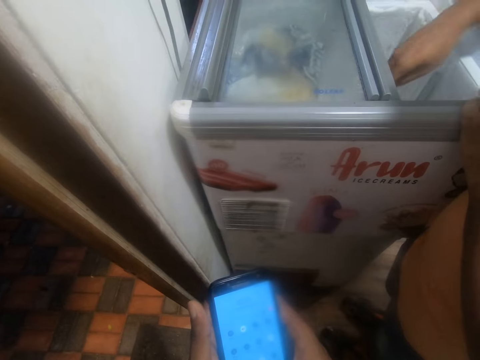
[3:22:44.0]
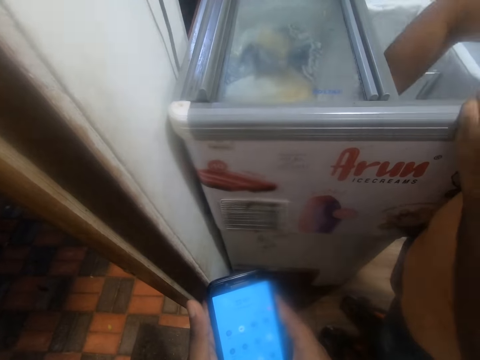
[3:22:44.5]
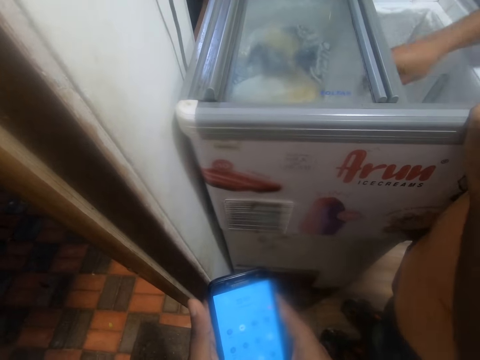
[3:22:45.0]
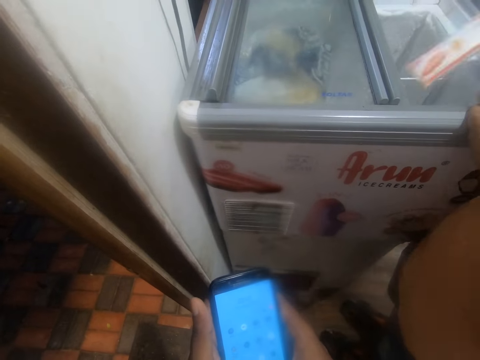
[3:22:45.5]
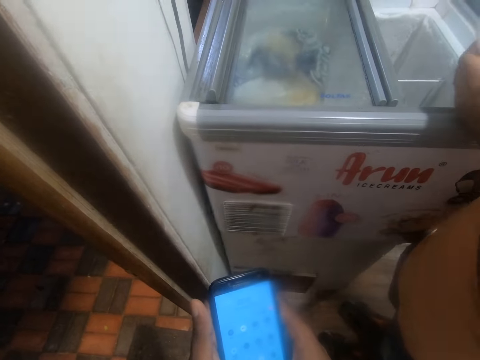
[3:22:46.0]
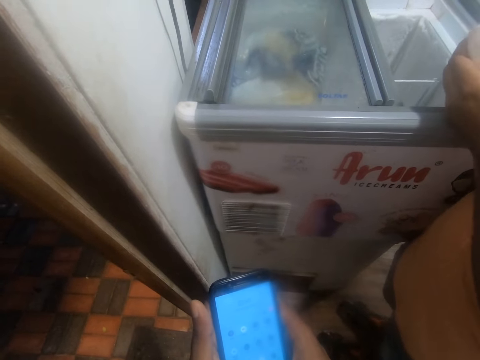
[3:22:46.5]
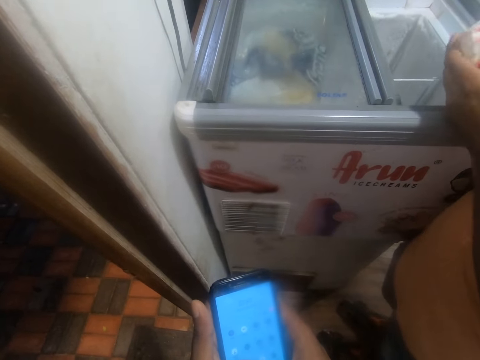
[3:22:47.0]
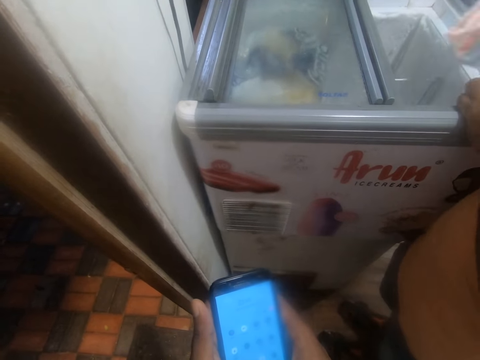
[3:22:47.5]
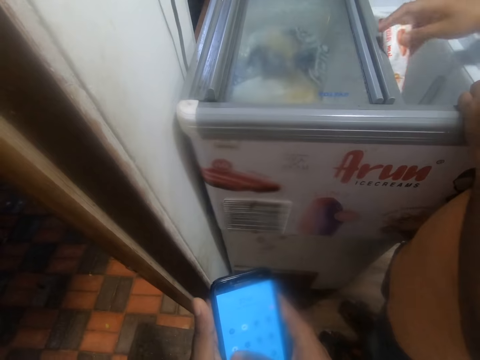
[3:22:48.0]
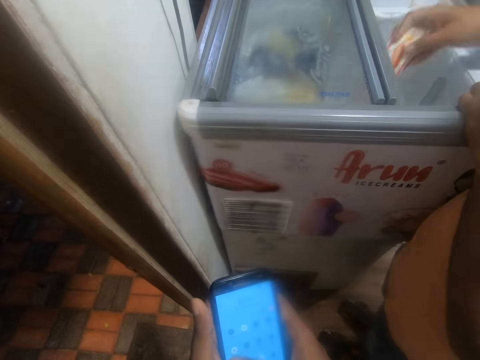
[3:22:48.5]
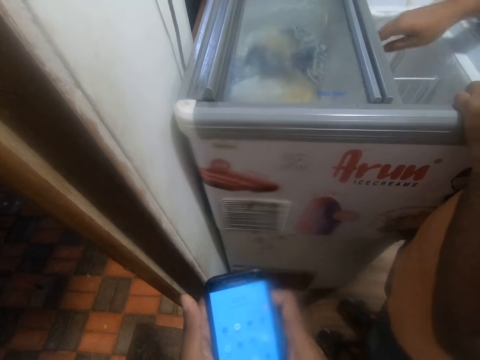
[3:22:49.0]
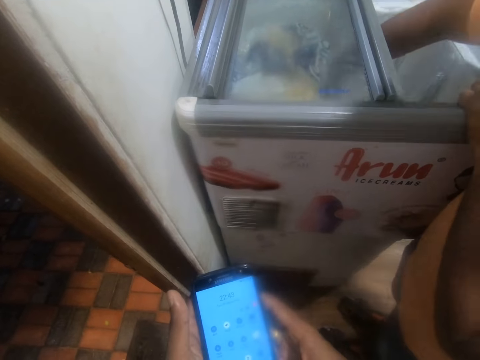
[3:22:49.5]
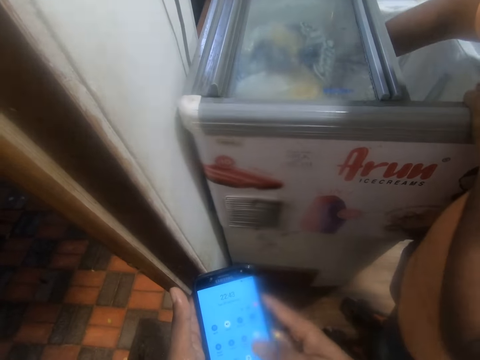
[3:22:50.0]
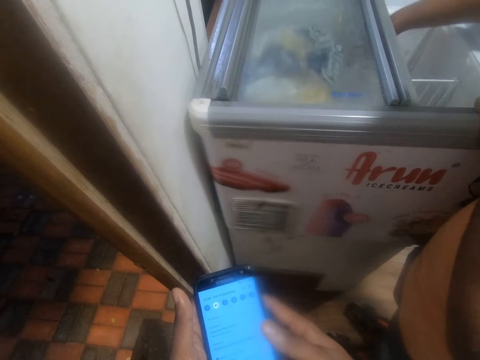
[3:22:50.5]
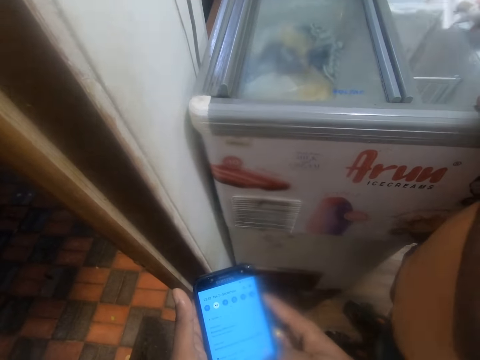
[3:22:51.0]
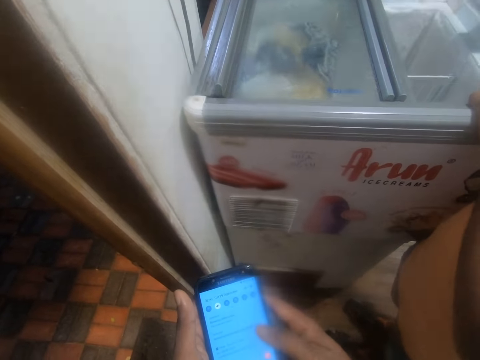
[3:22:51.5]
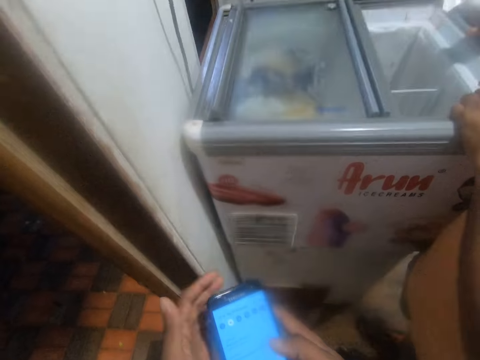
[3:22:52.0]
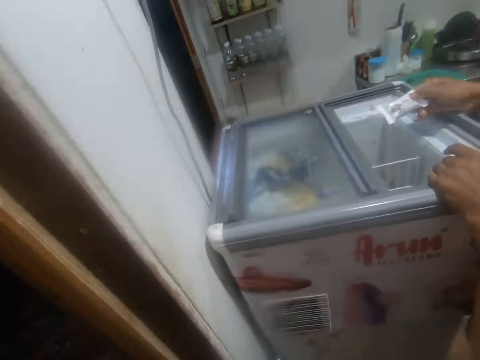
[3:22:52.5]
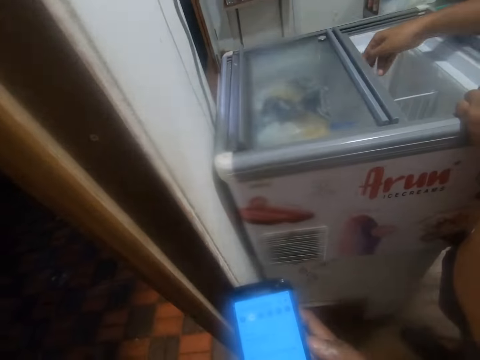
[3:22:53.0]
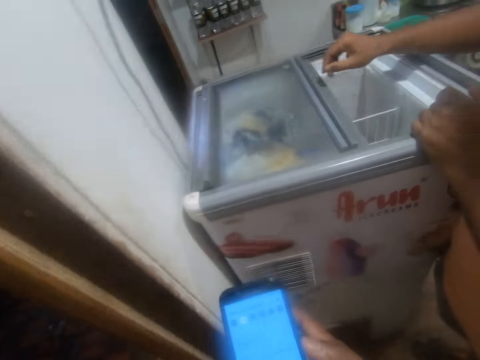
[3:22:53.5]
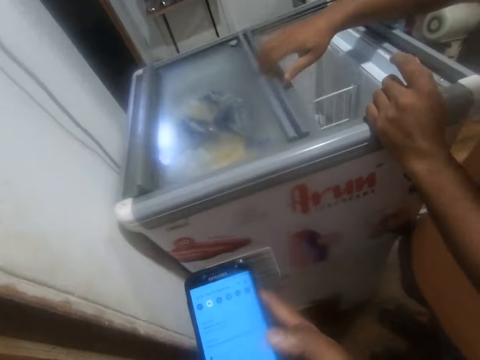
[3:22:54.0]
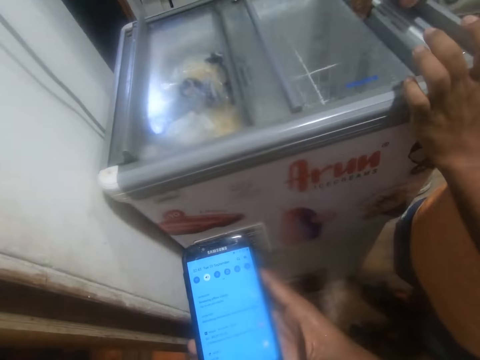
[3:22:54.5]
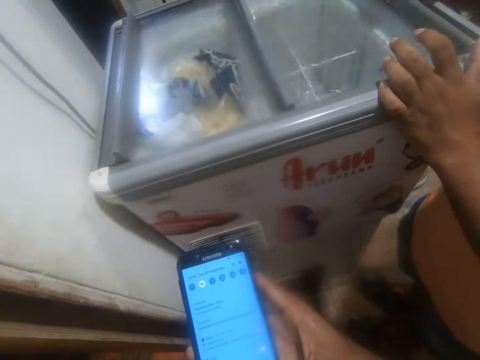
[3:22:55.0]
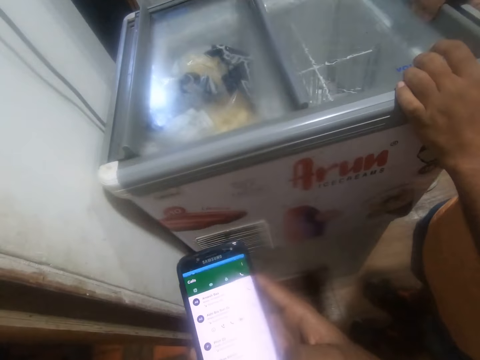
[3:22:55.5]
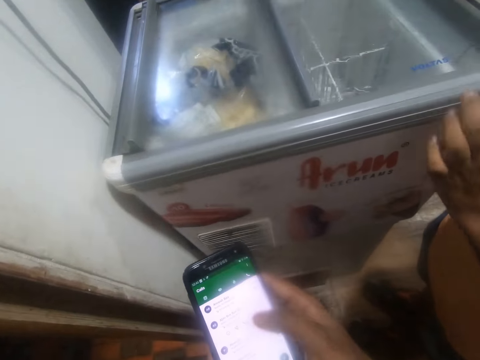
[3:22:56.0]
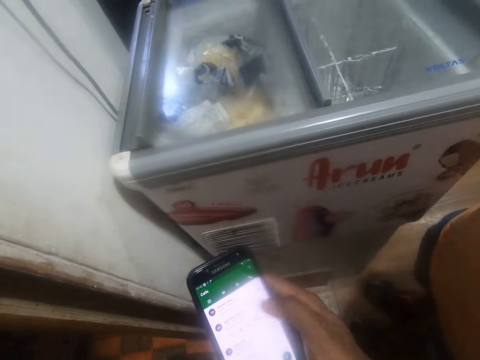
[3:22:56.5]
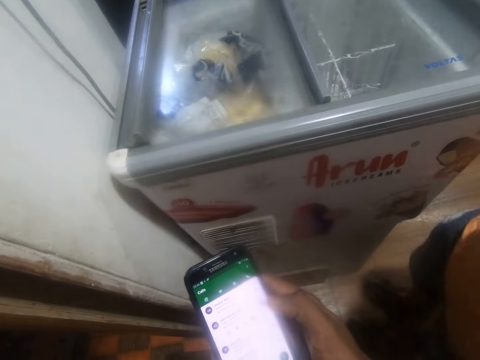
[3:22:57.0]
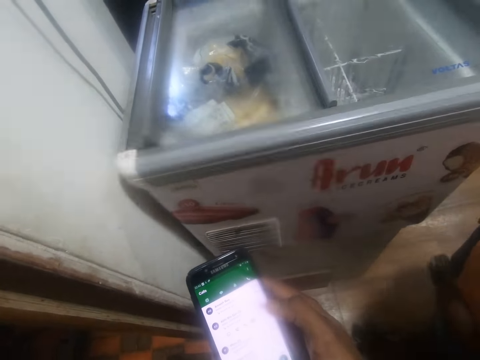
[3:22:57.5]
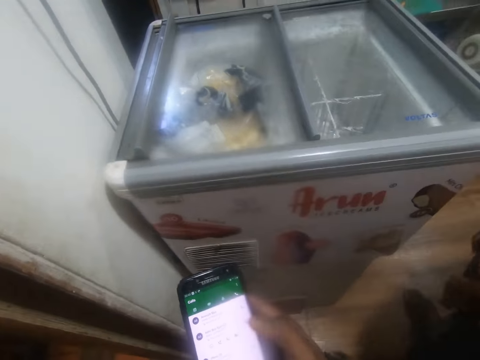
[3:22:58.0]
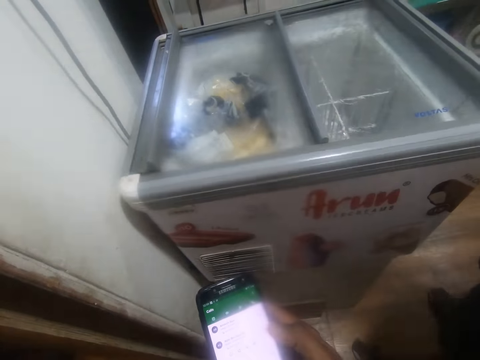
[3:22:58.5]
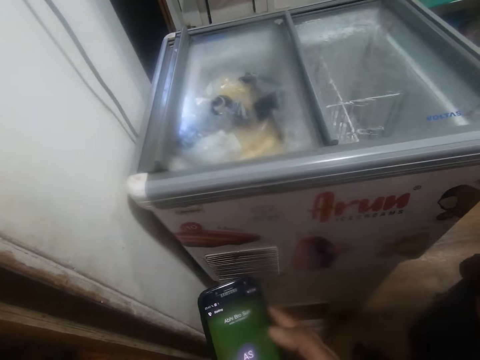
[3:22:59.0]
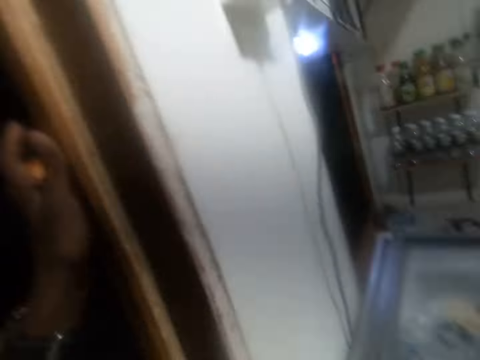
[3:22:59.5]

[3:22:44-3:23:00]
A man picks up a sachet ice cream from the ice cream freezer with his right hand. The man touches the sachet ice cream in his right hand with his left hand. The man holds the ice cream freezer with his left hand. The man drops the sachet ice cream in the ice cream freezer with his right hand. The man picks up the sachet ice cream from the ice cream freezer with his right hand. The camera wearer raises his left hand. He operates the phone with his right hand. He looks around a room. The man drops the sachet ice cream in the ice cream freezer with his right hand. The camera wearer closes the ice cream freezer with his right hand. The man closes a fridge. The camera wearer operates the mobile phone.

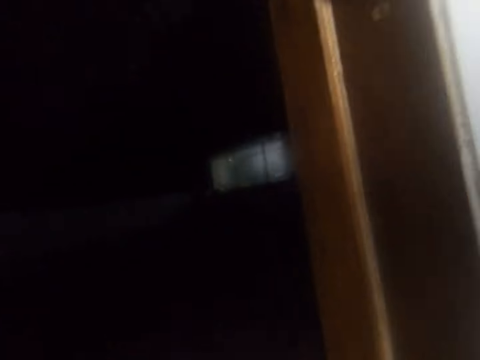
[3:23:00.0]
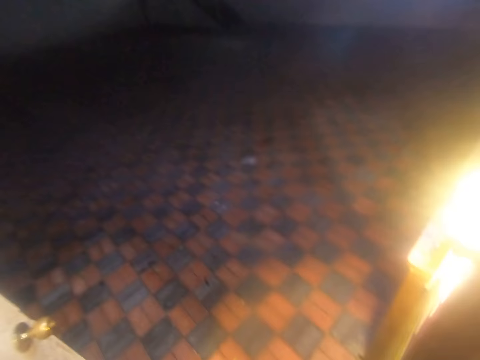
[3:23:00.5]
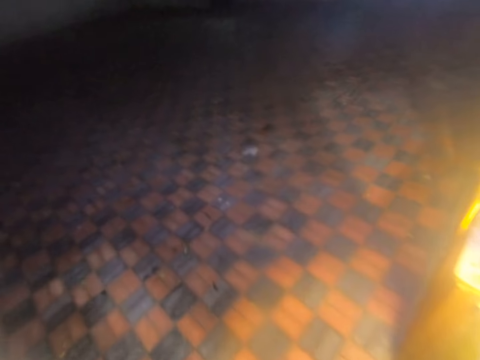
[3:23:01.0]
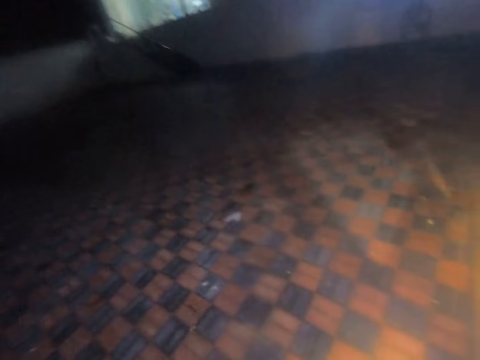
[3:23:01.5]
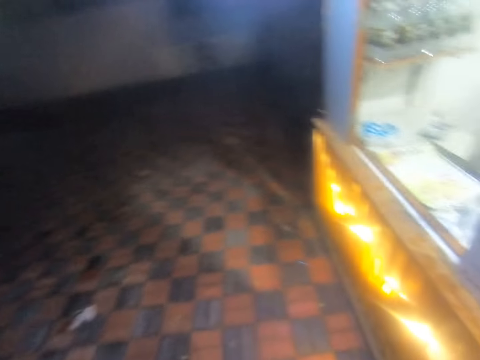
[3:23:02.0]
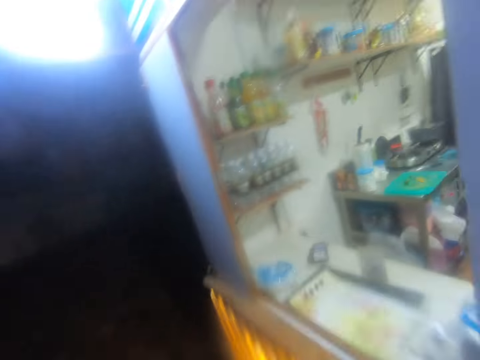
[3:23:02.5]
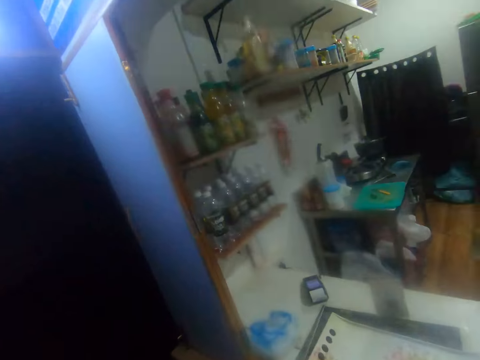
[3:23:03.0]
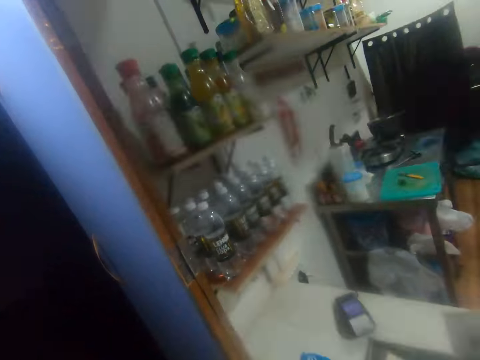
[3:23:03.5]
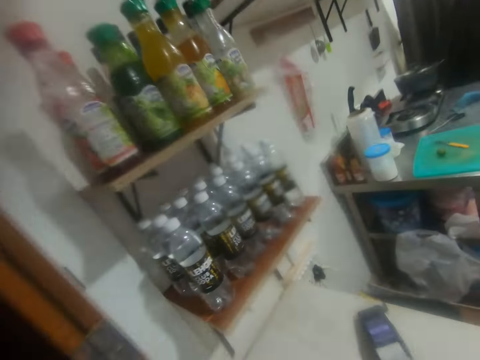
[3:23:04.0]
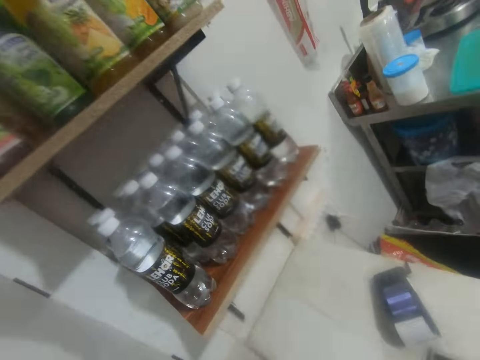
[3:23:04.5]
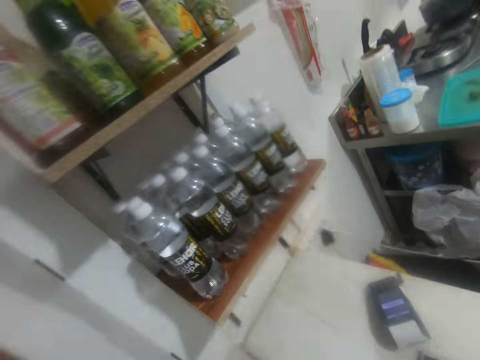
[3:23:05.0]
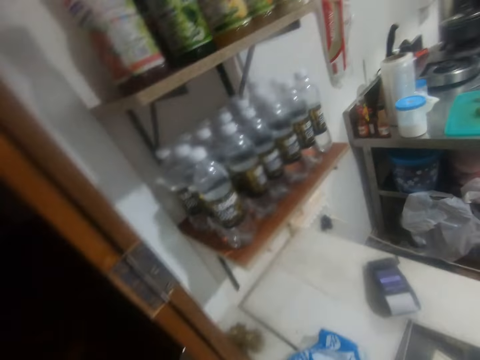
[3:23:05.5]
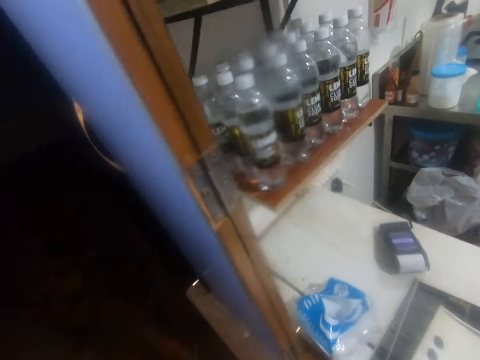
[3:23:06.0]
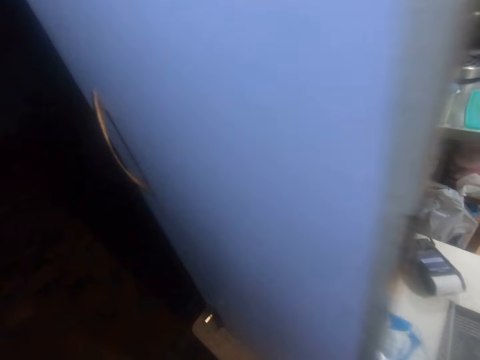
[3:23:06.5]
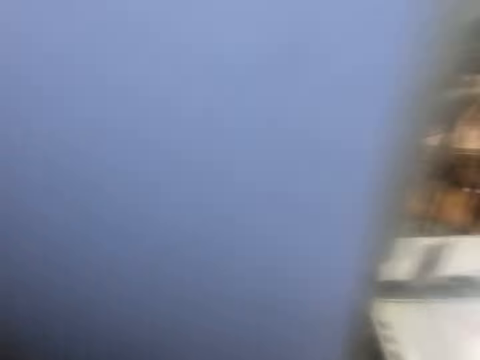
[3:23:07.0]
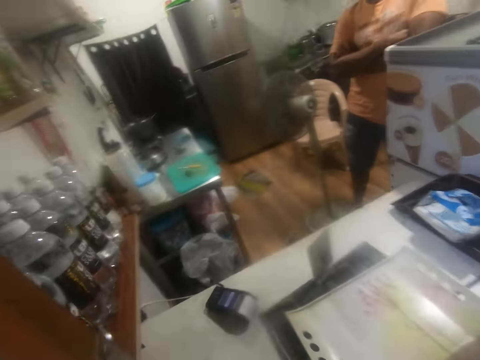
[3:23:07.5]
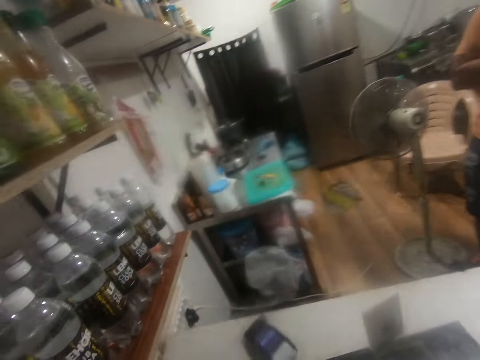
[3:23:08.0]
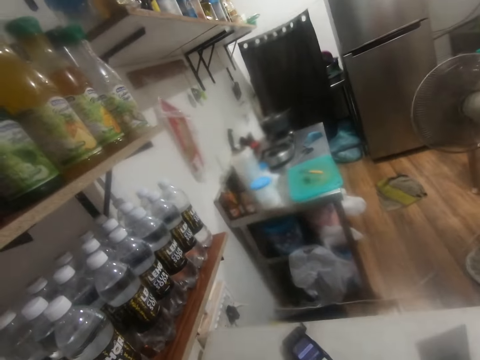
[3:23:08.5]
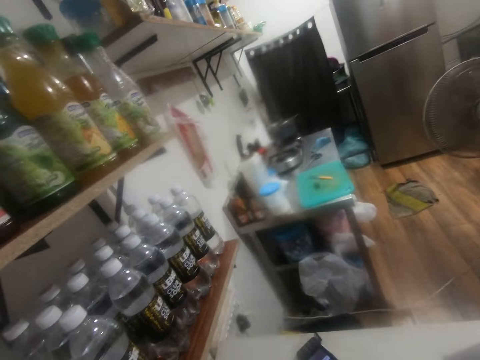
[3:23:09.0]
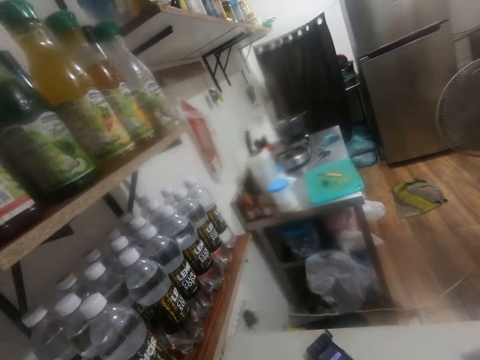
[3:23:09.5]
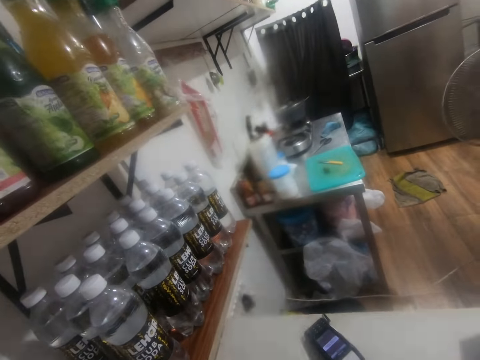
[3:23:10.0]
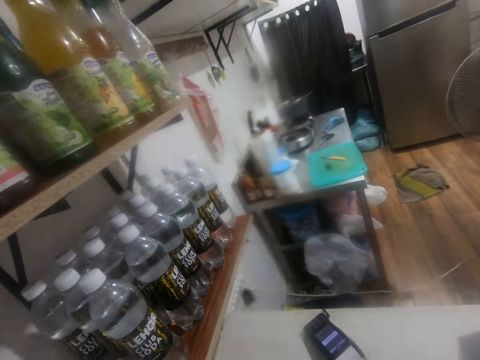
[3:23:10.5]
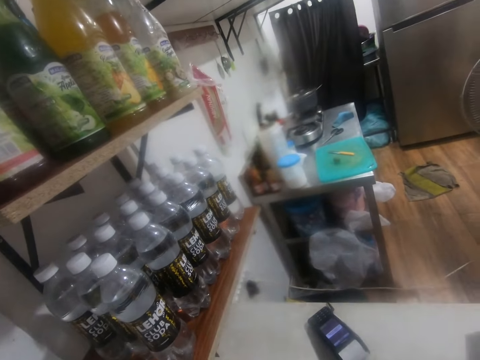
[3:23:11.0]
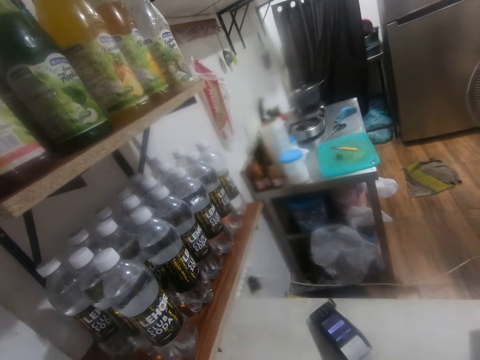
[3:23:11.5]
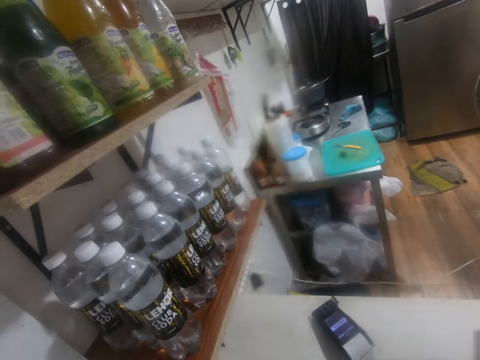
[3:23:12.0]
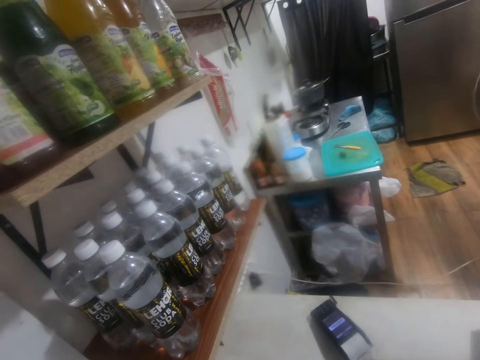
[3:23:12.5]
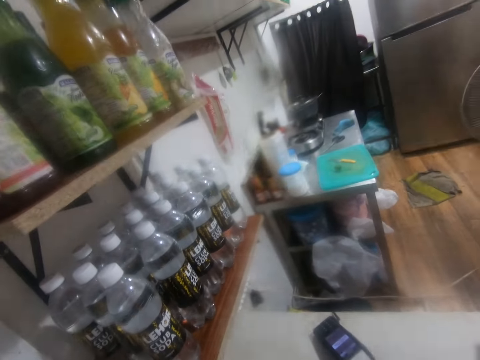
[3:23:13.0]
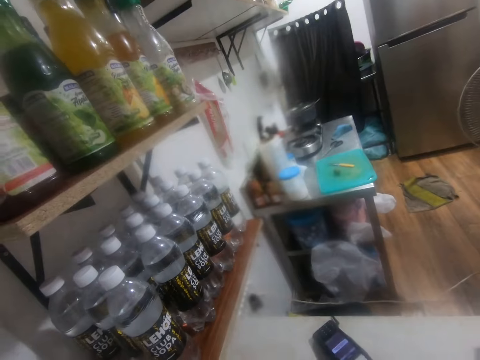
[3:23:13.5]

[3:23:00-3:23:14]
The camera wearer walks around a parking lot. A man interacts with the camera wearer.
